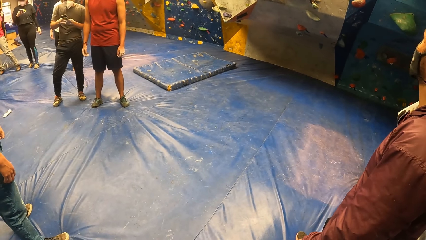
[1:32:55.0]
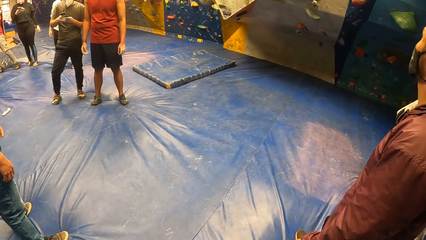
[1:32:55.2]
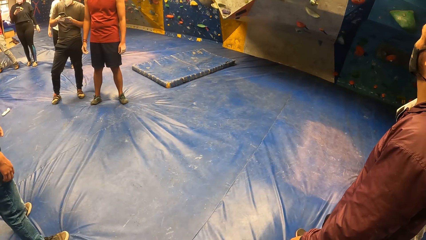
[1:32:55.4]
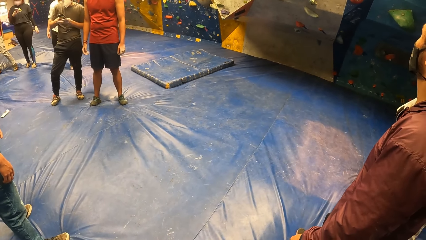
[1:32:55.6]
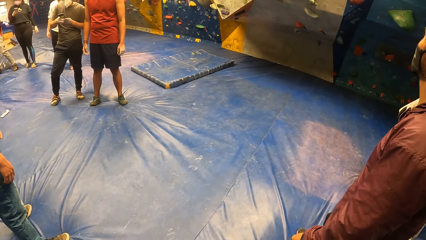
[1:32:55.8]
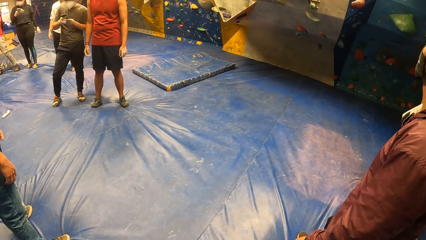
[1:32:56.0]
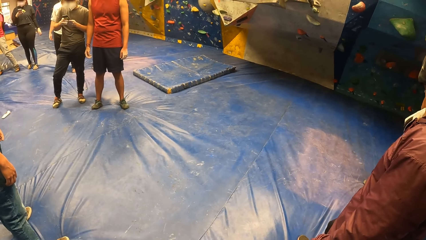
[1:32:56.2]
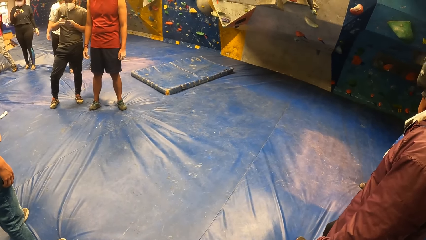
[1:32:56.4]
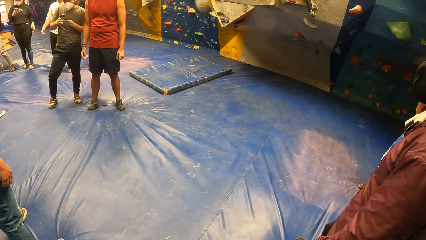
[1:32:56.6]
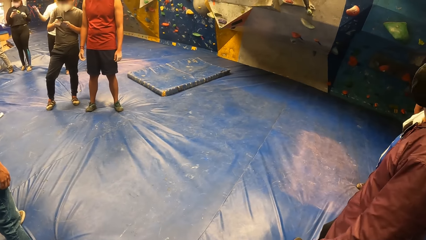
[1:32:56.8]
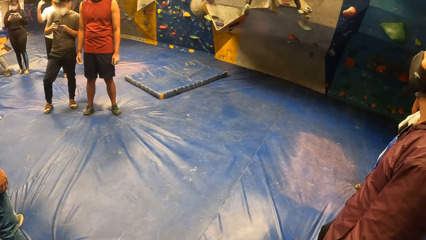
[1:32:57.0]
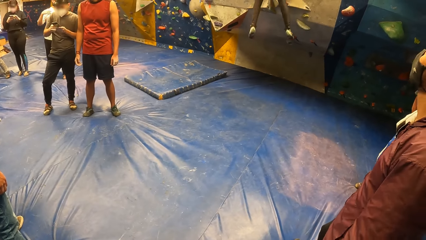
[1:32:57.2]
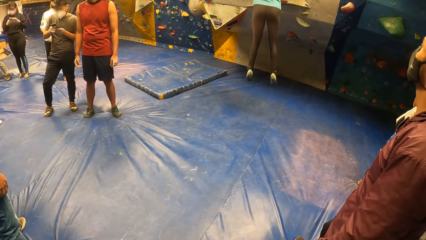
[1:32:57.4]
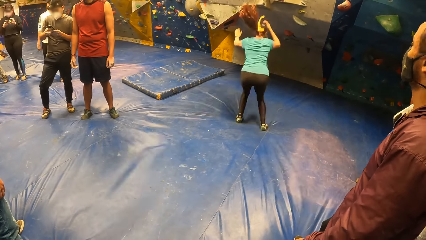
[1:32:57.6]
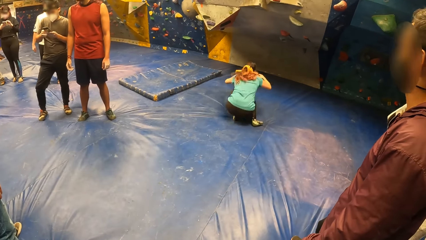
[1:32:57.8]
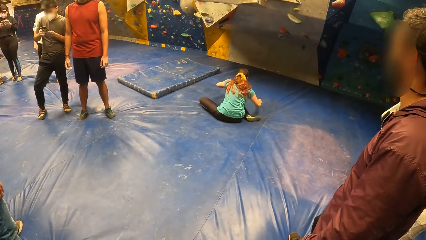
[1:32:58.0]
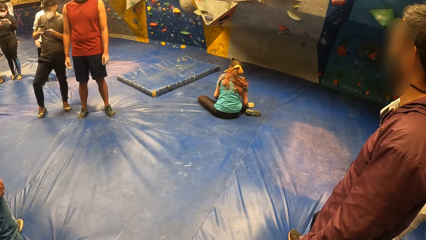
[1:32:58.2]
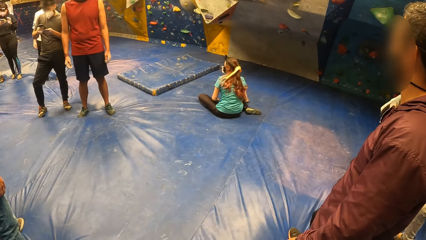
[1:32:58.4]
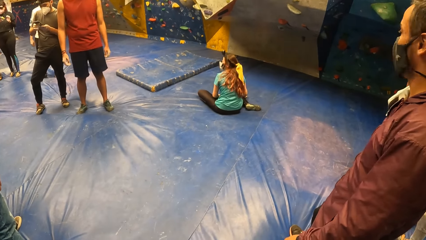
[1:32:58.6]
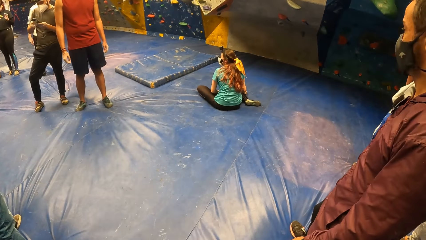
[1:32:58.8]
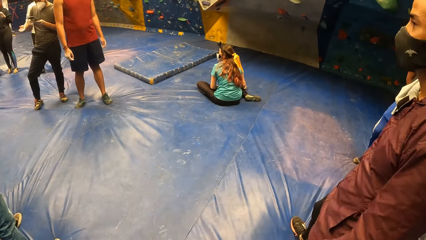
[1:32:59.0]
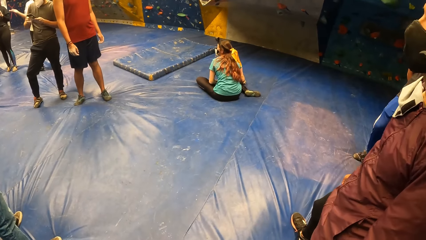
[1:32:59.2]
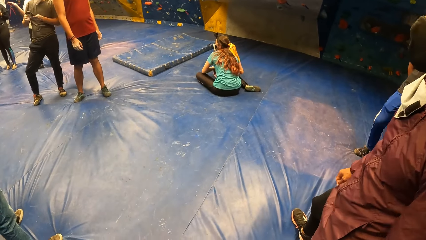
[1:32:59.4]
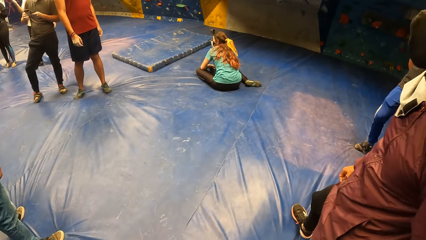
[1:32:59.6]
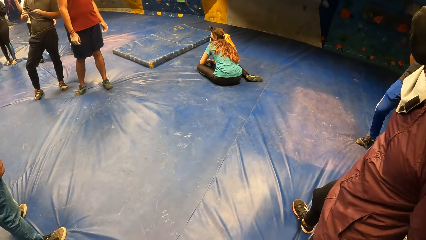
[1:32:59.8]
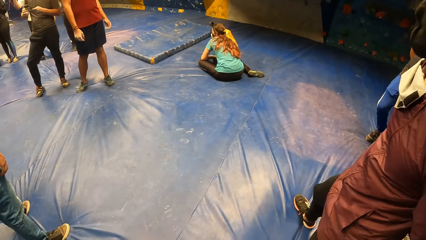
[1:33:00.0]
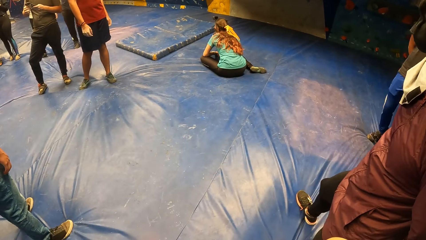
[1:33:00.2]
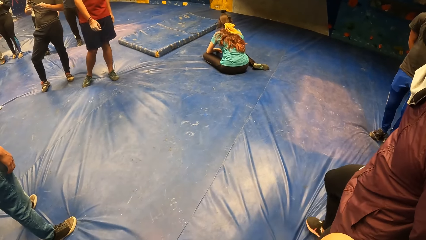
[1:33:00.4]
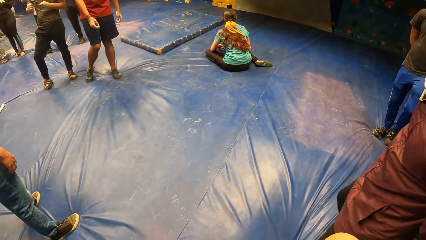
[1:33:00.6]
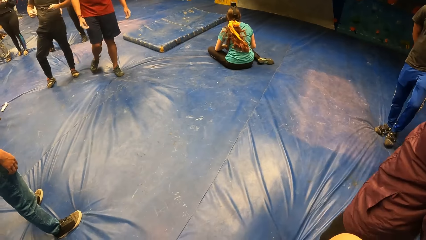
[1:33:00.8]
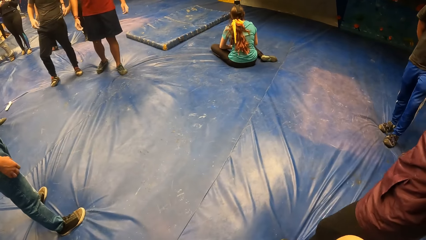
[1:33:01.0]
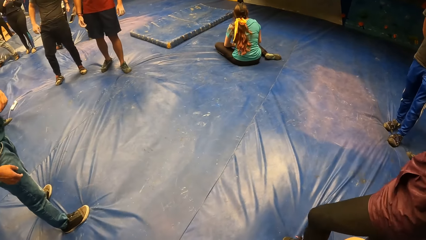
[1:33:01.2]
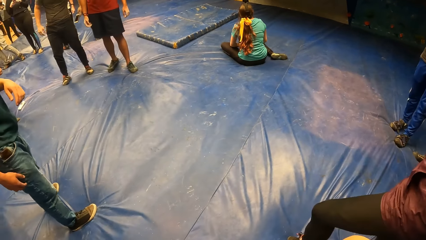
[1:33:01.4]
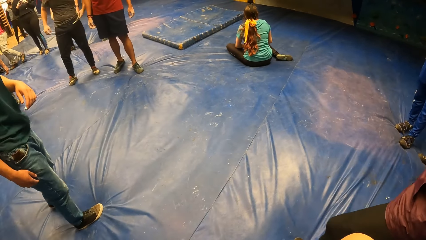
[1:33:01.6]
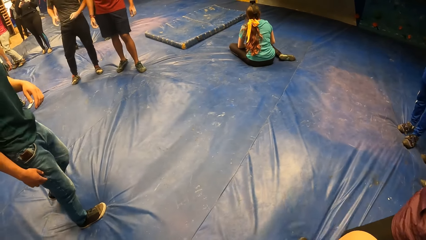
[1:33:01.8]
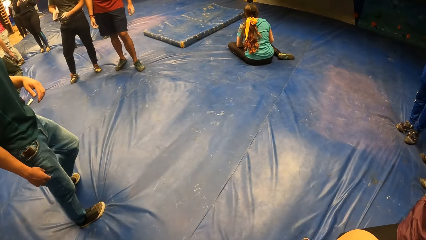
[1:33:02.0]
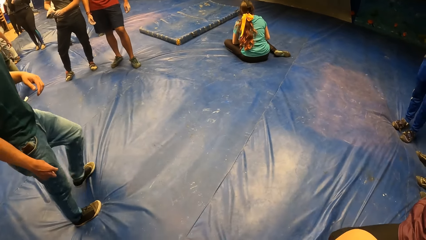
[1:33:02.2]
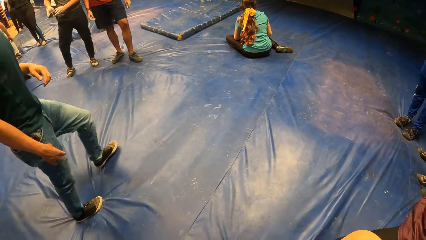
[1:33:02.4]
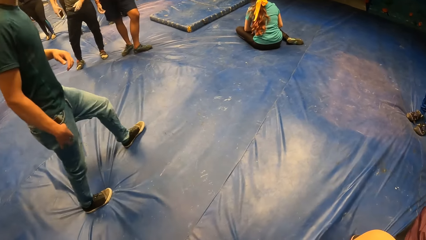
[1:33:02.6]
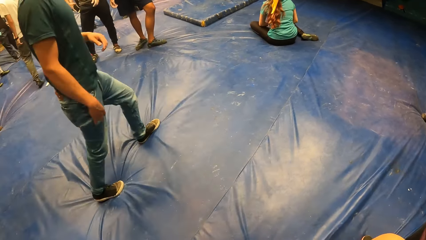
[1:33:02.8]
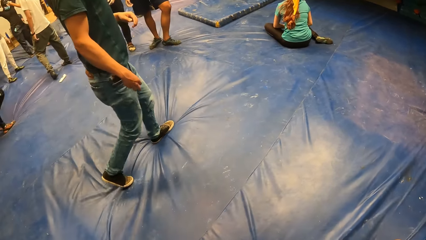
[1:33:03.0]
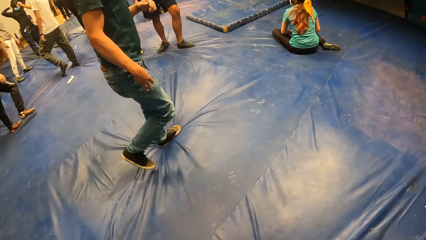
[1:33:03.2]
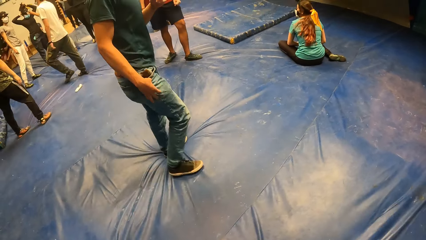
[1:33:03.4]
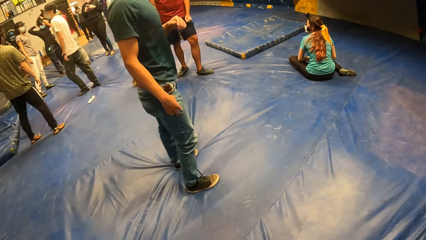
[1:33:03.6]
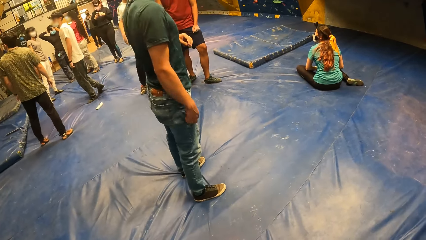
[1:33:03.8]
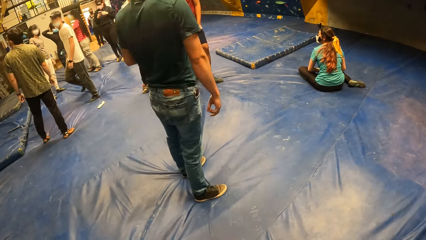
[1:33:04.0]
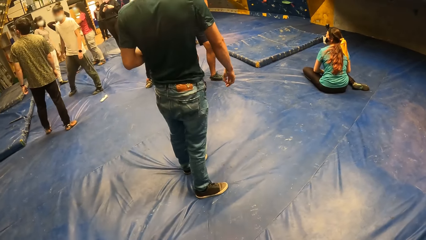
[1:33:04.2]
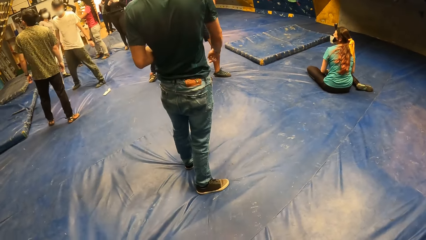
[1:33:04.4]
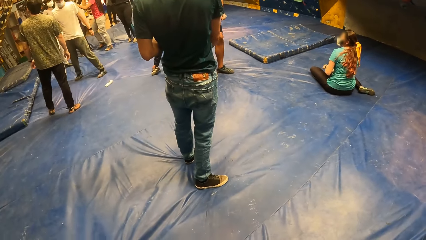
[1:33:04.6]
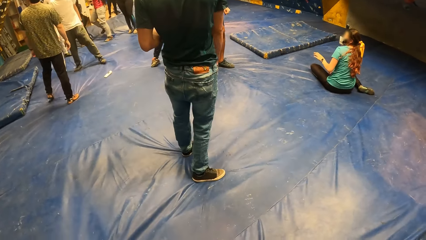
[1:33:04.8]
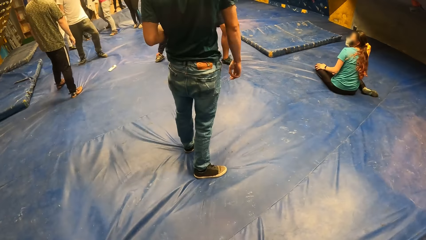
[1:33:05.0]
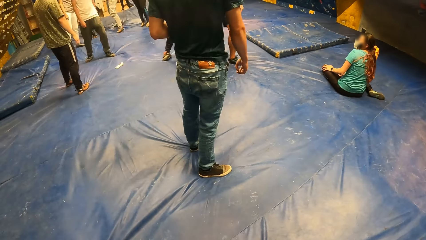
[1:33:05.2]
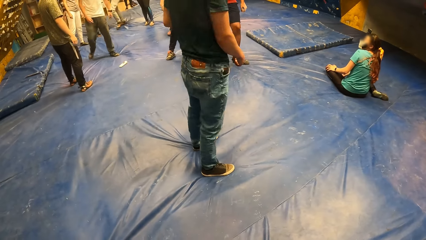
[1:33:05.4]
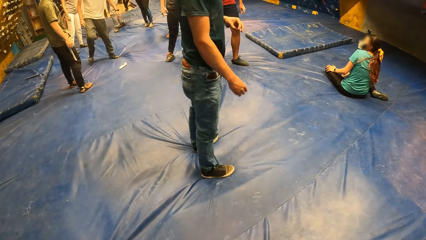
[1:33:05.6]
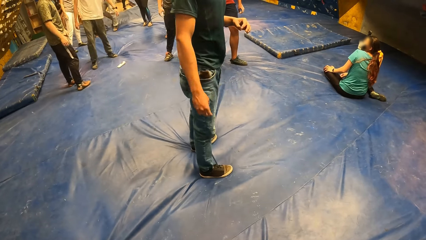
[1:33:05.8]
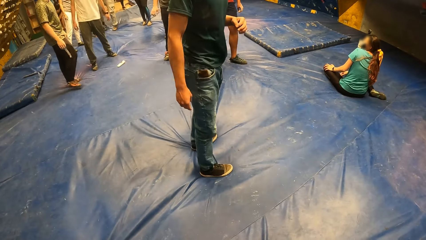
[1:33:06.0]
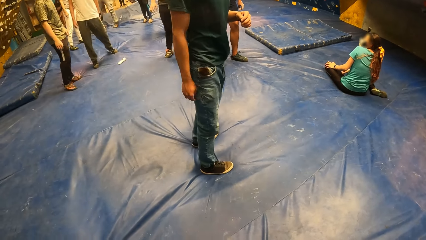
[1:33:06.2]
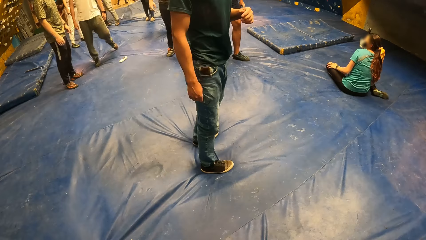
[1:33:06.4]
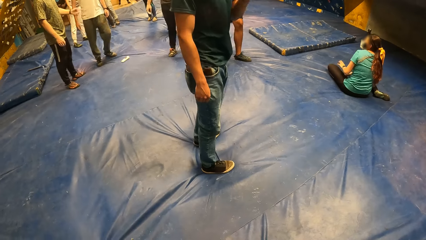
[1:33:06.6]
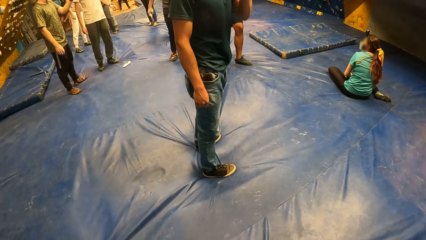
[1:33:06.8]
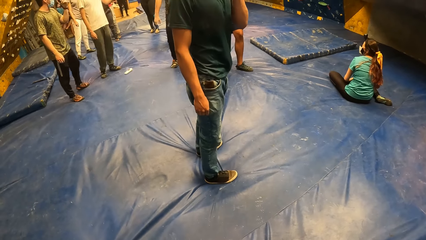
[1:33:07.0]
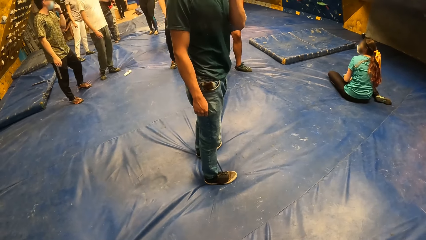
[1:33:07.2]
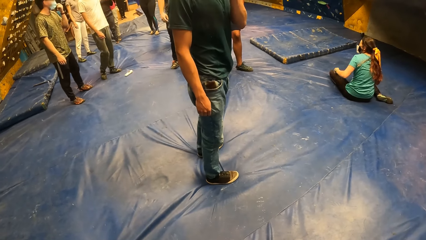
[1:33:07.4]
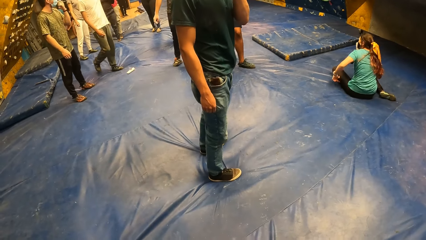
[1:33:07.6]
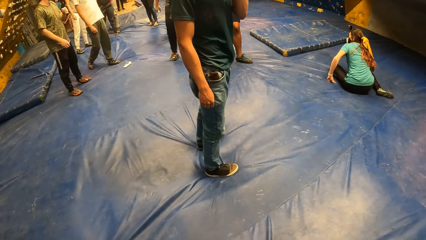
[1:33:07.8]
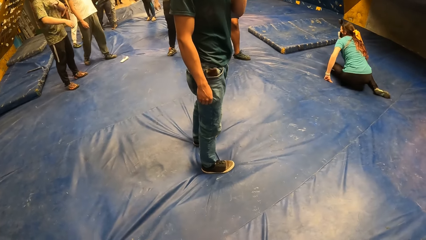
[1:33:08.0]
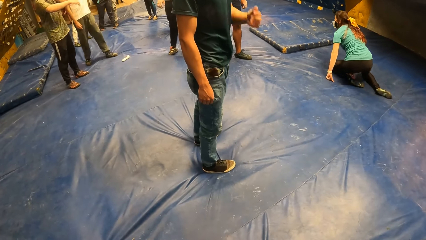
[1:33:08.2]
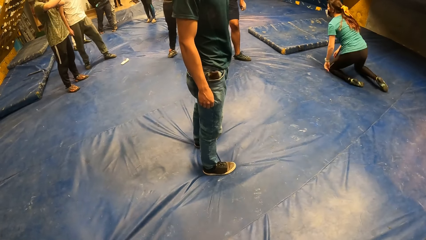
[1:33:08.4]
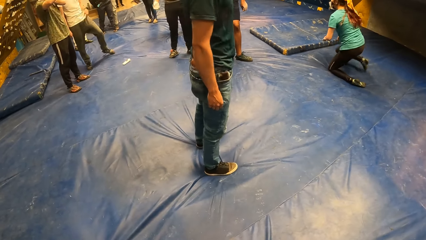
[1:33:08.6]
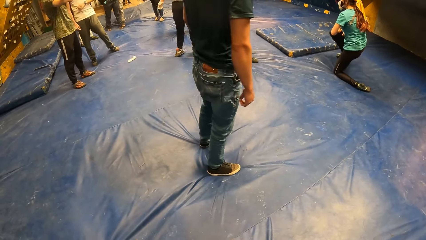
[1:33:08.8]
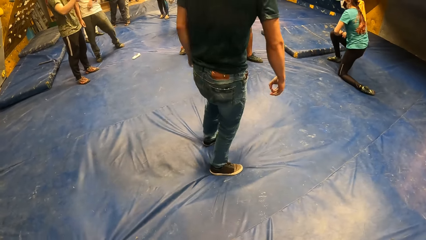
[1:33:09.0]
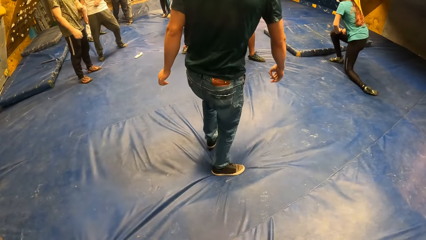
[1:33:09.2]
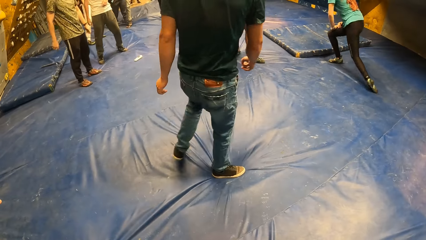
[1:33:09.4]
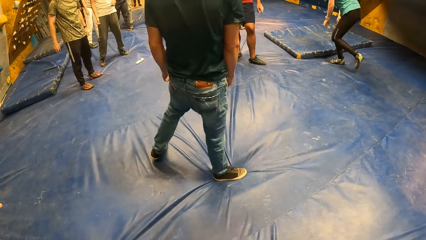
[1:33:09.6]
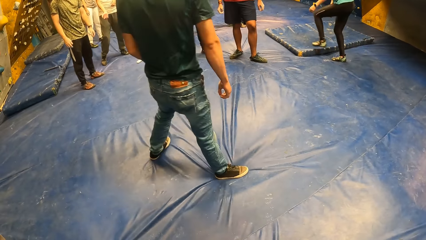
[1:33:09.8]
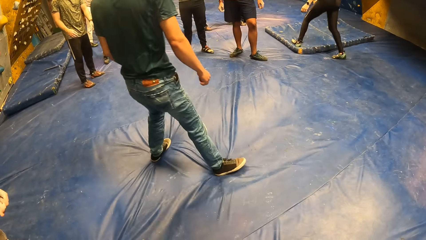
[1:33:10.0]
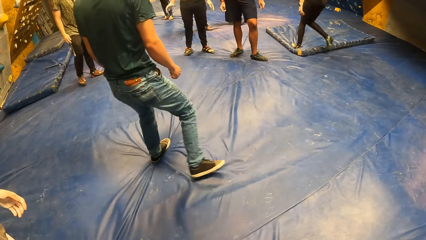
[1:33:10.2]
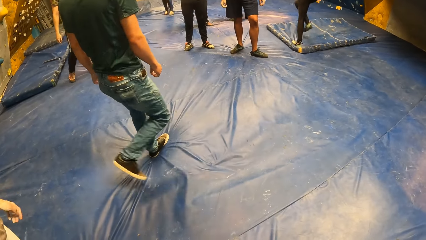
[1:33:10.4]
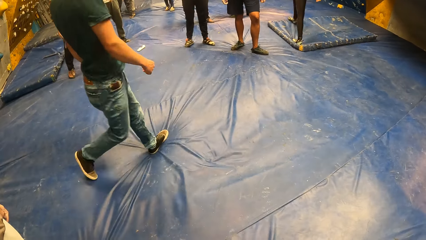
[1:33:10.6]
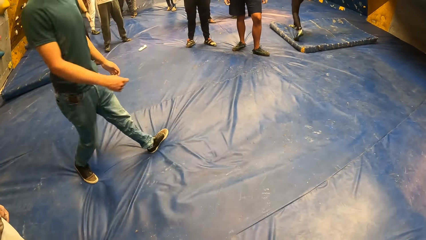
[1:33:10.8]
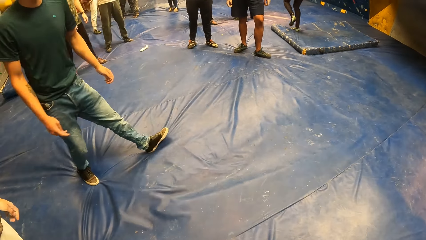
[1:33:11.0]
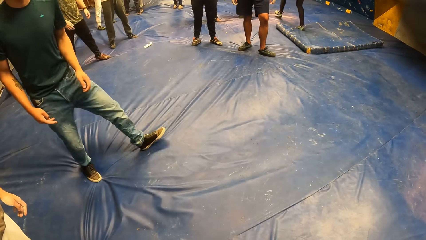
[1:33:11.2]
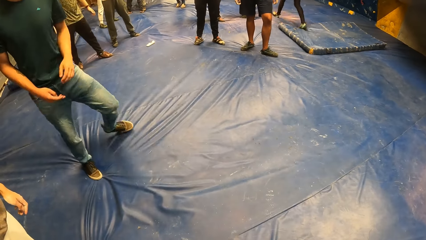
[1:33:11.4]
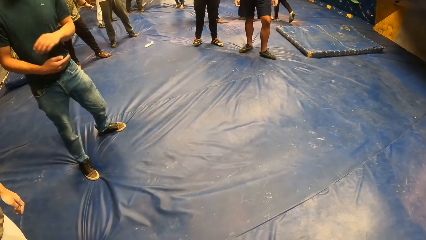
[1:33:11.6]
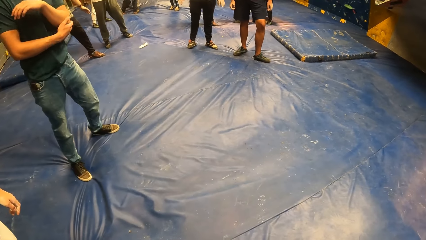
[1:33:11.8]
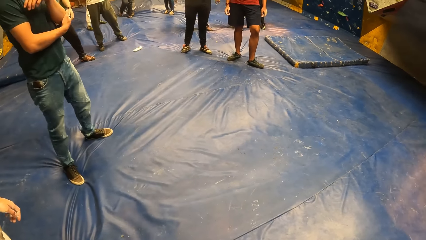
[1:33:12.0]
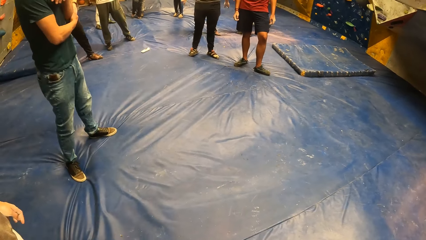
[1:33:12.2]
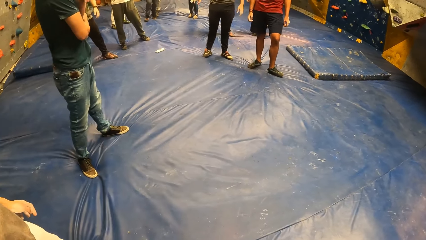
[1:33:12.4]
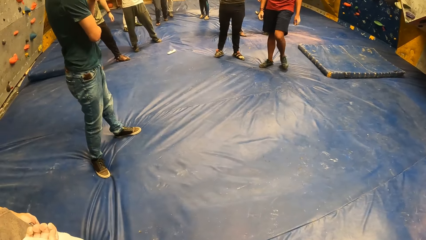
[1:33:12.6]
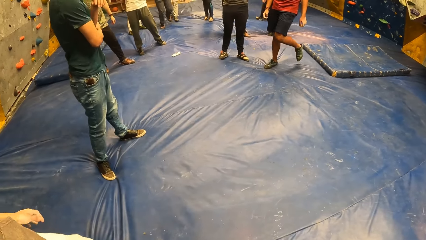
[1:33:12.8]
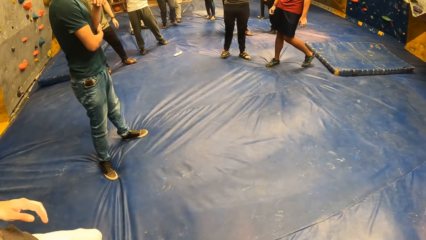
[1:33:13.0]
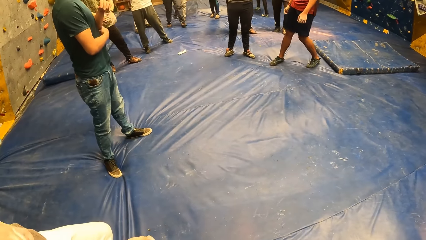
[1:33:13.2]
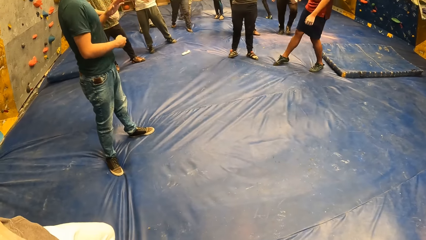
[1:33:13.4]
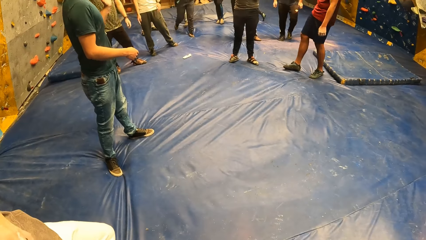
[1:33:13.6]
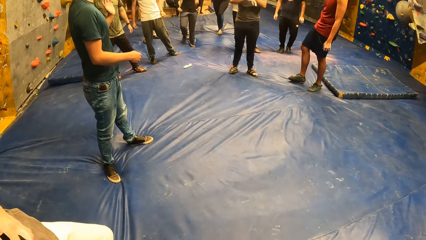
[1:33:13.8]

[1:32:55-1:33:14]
A woman falls down from a bouldering wall. The woman jumps down the boulder gym. The man puts the phone in his pant pocket. The man walks around.
